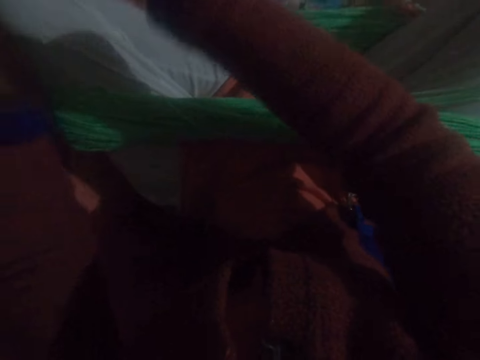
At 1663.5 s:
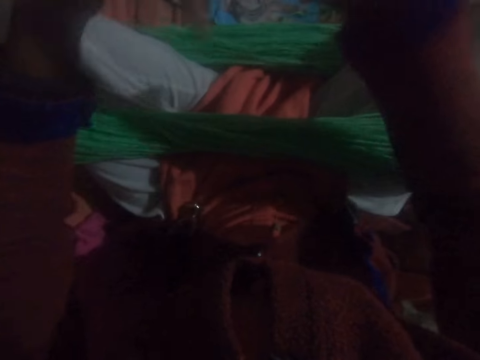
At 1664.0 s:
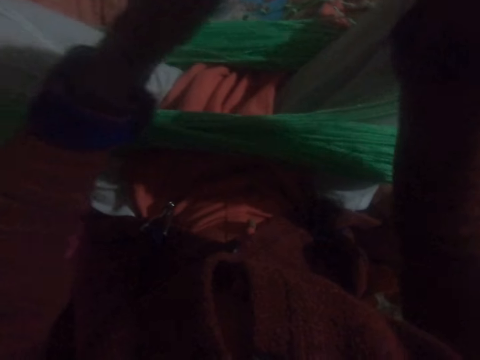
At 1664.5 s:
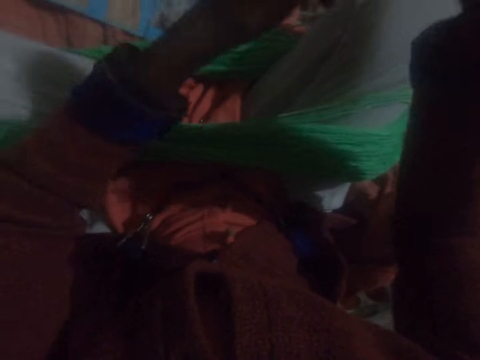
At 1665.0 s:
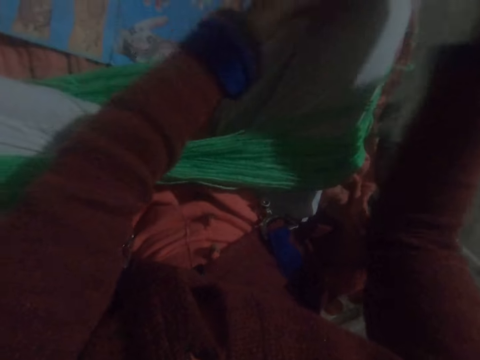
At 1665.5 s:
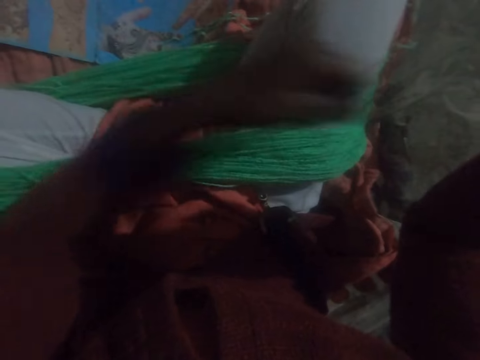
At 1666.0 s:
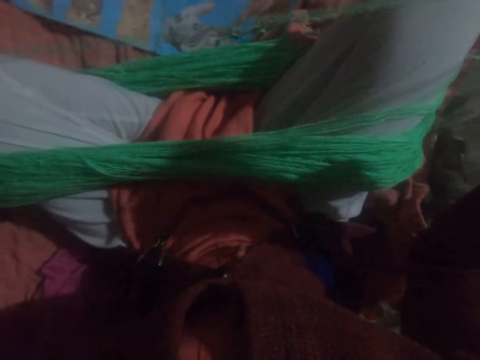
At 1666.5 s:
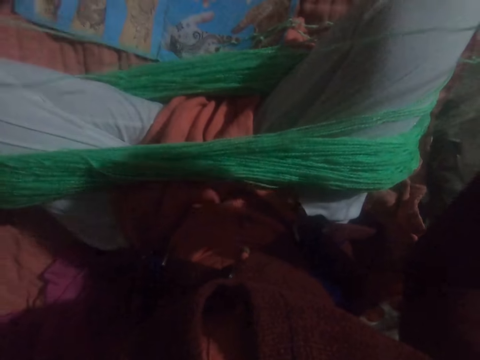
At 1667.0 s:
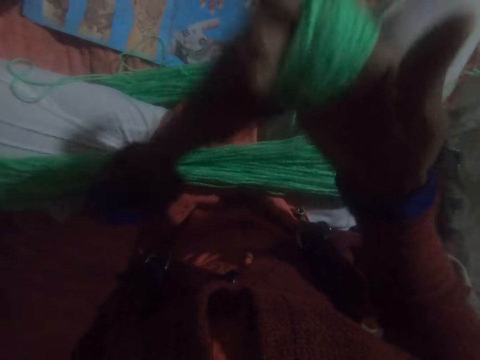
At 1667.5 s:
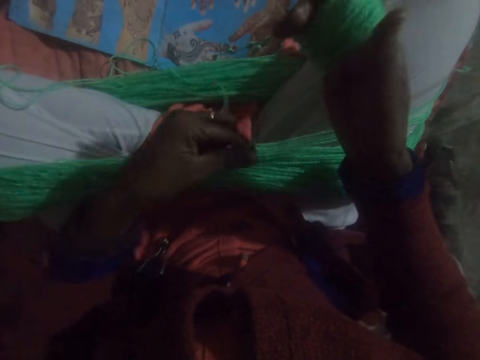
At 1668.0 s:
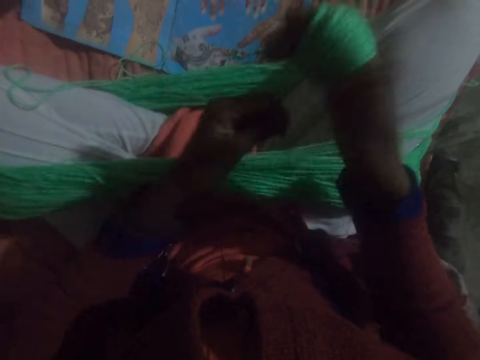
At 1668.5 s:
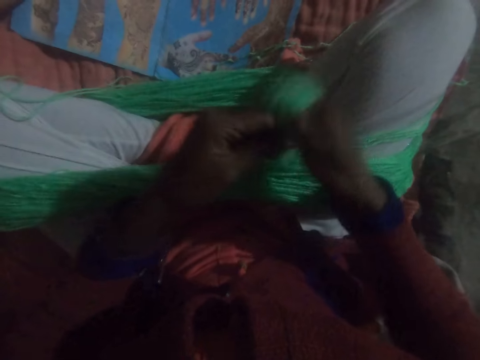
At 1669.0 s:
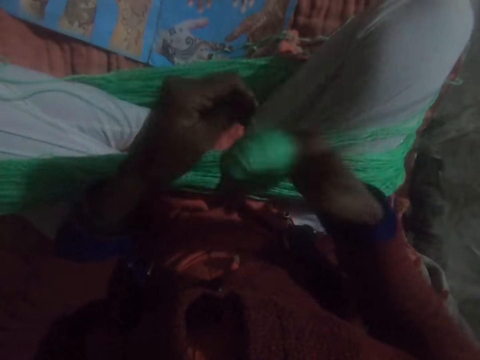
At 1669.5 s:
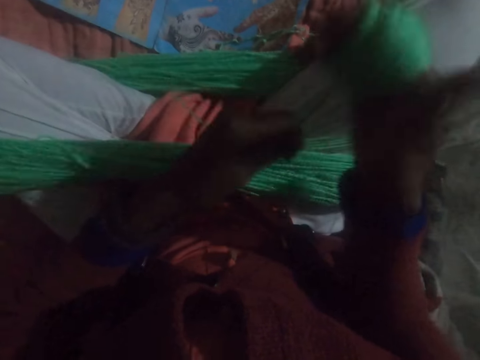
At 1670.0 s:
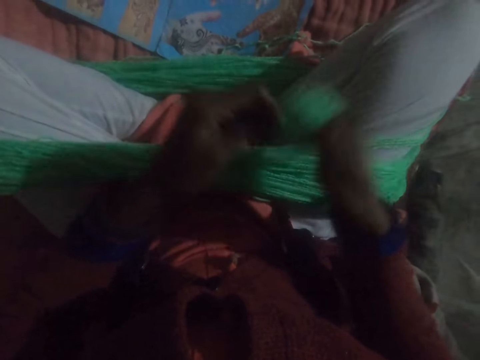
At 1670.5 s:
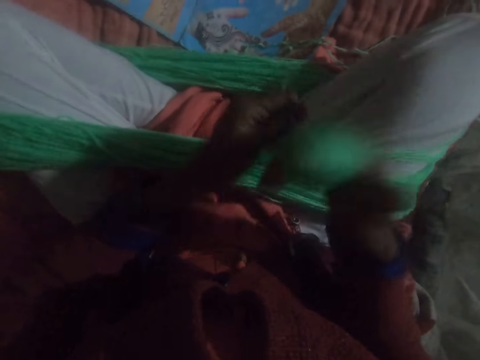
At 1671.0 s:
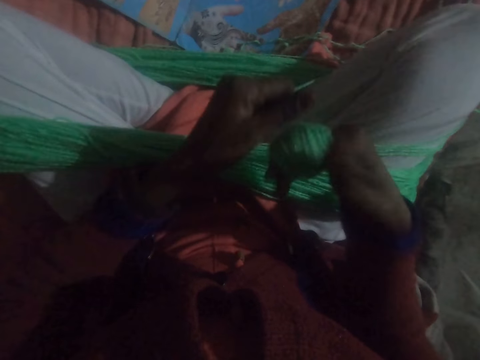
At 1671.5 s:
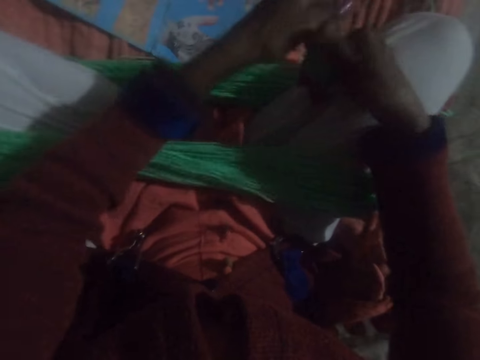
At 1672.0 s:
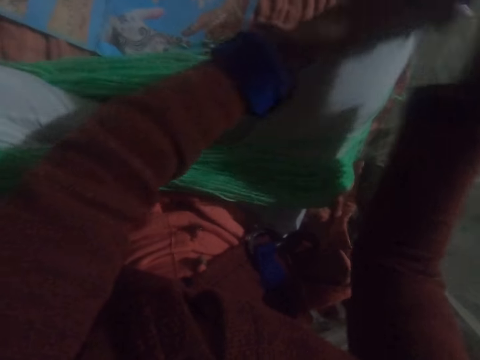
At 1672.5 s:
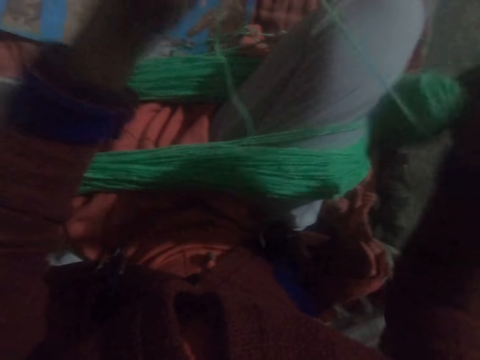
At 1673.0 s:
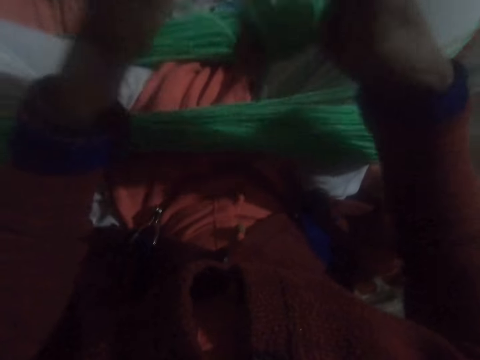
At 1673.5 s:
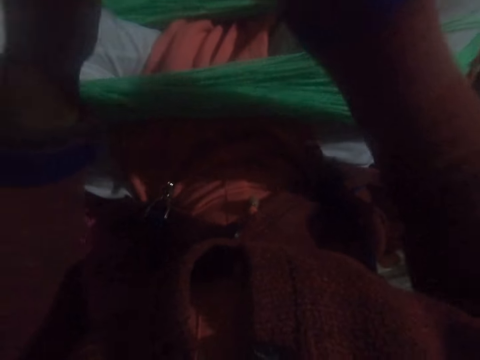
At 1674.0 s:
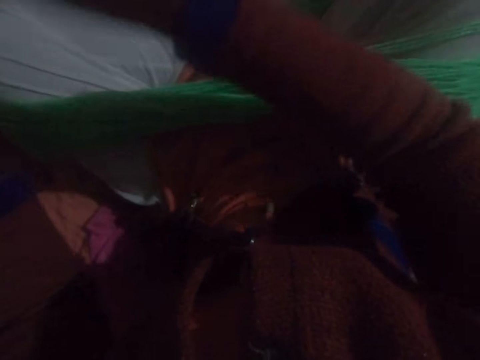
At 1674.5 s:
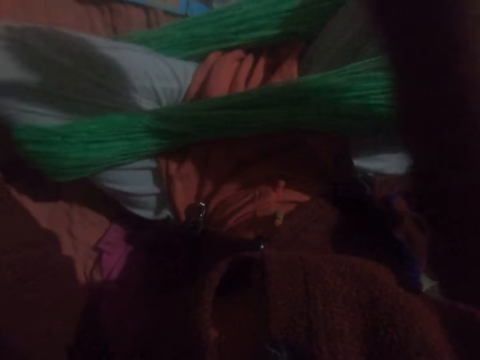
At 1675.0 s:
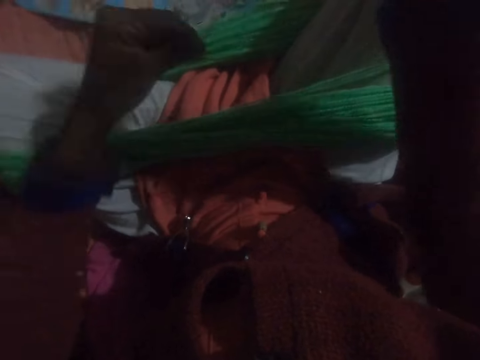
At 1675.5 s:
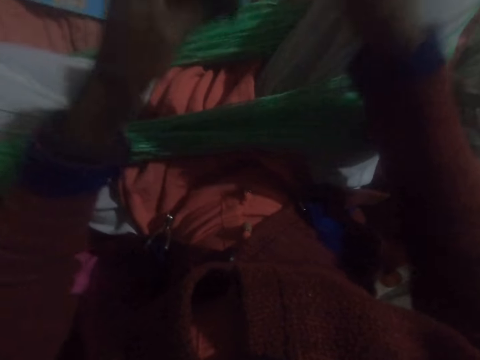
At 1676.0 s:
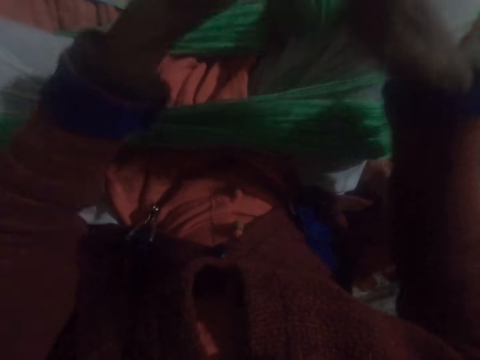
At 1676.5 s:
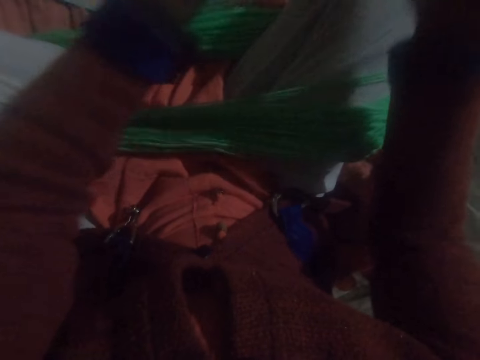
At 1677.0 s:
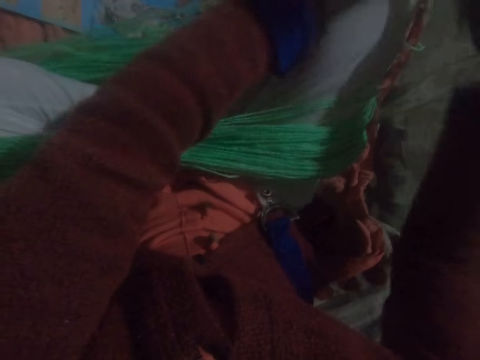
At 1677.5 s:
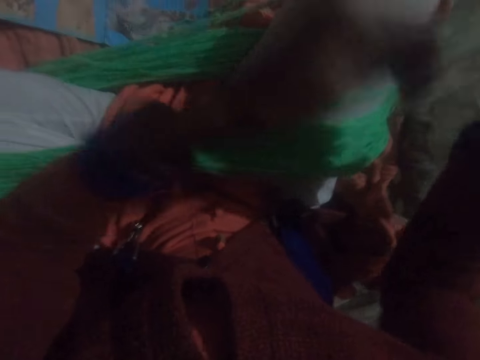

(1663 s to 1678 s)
The camera wearer adjusts the thread. He runs round the thread on his fingers to form a ball of yarn. He adjusts the thread. He runs round the thread on his fingers to form a ball of yarn.

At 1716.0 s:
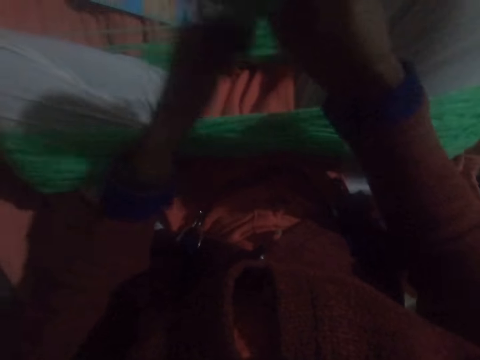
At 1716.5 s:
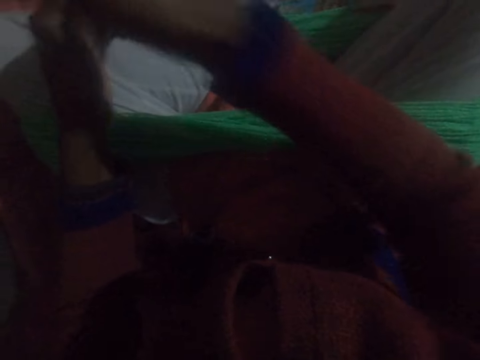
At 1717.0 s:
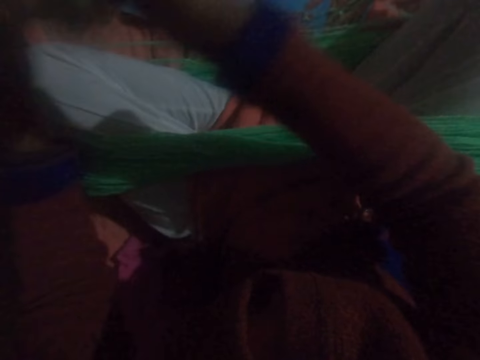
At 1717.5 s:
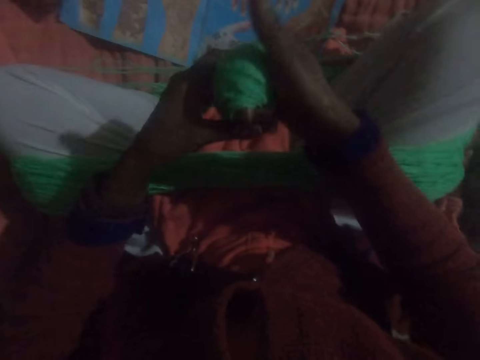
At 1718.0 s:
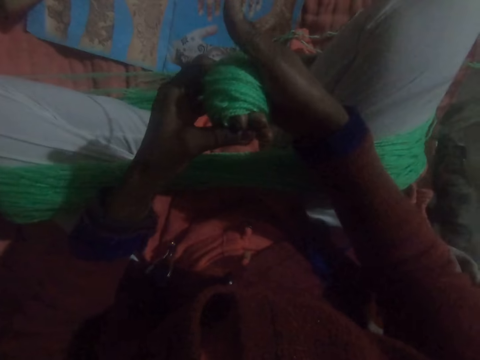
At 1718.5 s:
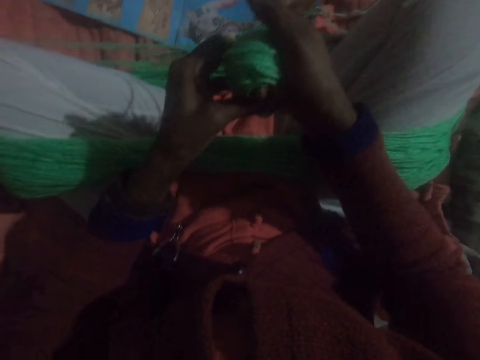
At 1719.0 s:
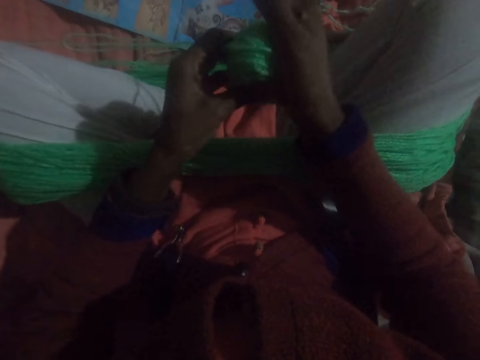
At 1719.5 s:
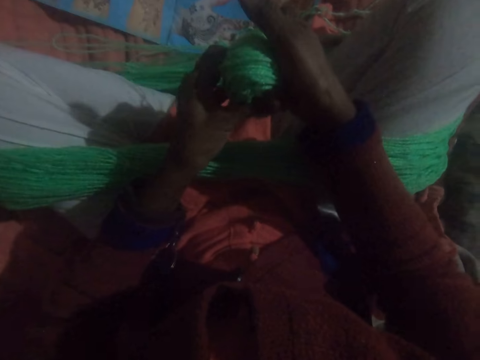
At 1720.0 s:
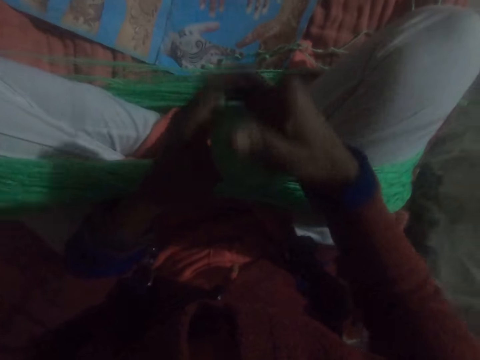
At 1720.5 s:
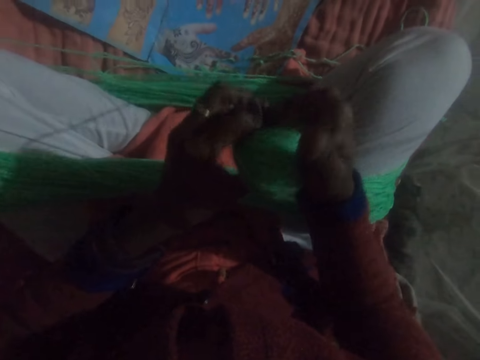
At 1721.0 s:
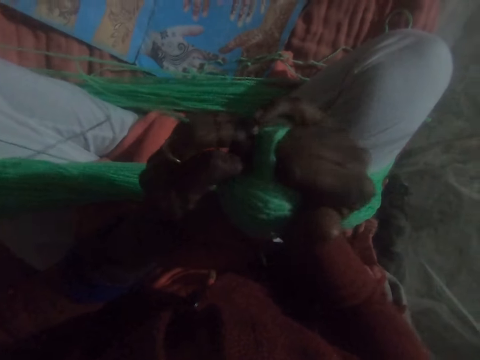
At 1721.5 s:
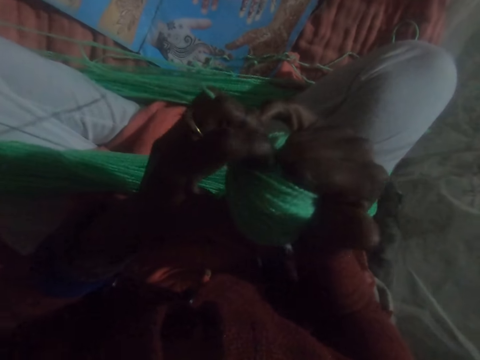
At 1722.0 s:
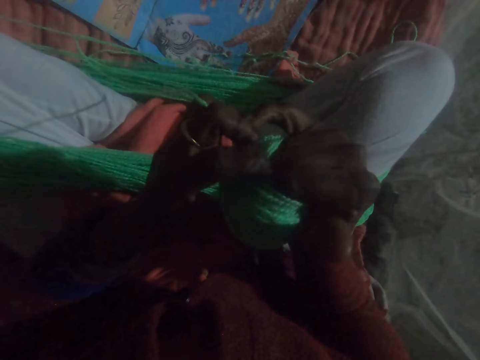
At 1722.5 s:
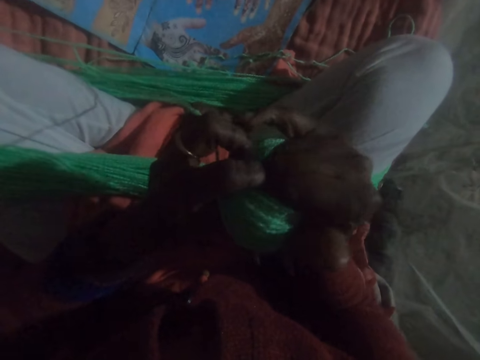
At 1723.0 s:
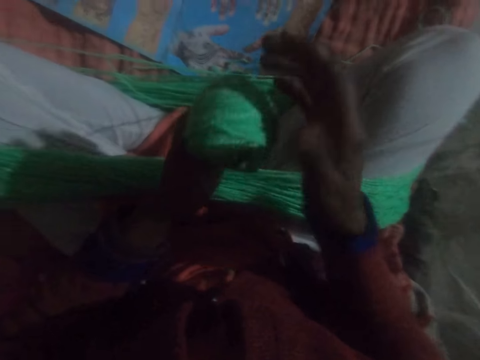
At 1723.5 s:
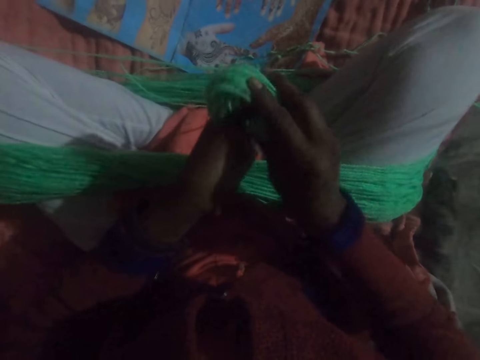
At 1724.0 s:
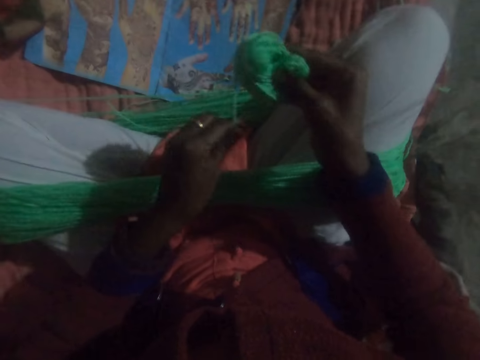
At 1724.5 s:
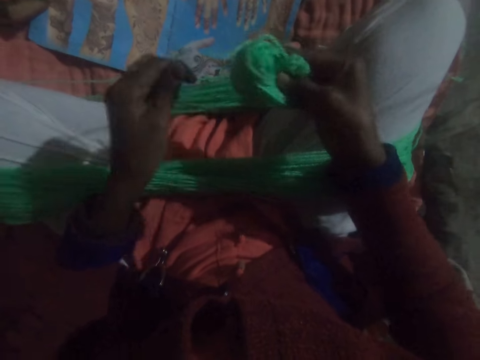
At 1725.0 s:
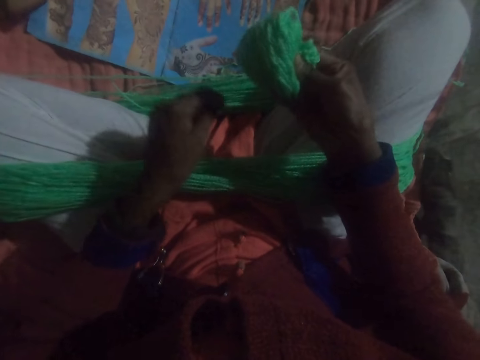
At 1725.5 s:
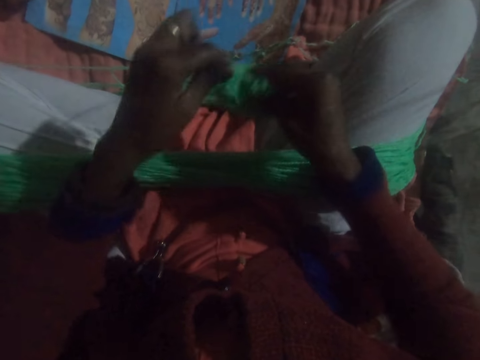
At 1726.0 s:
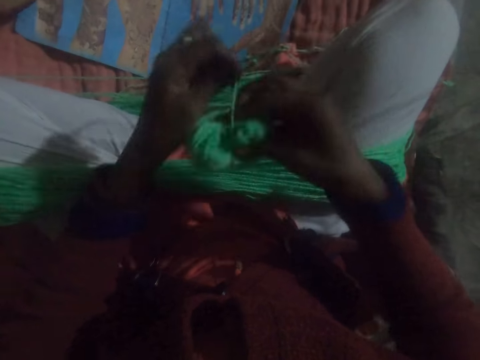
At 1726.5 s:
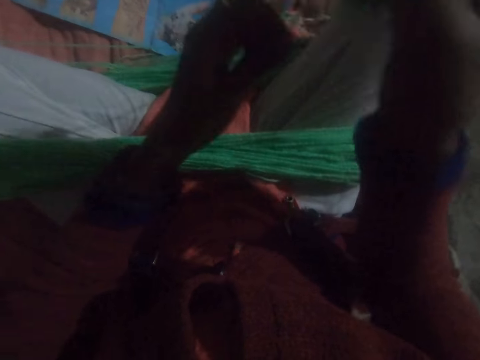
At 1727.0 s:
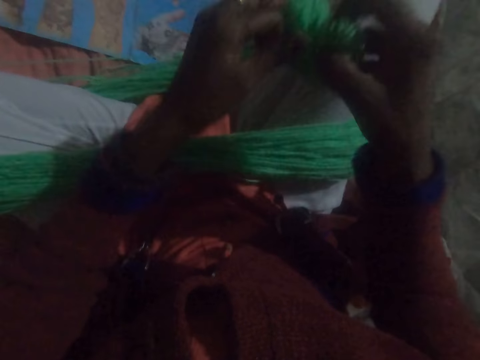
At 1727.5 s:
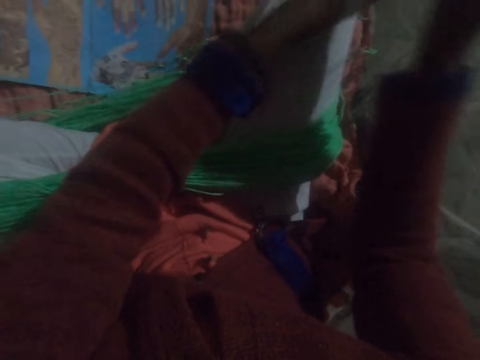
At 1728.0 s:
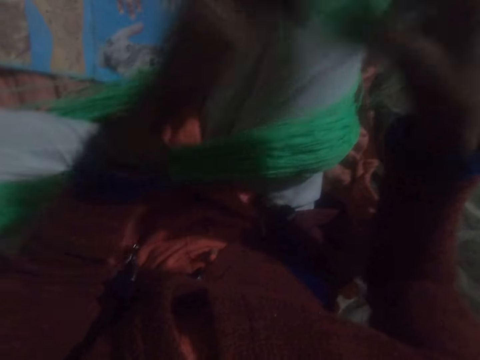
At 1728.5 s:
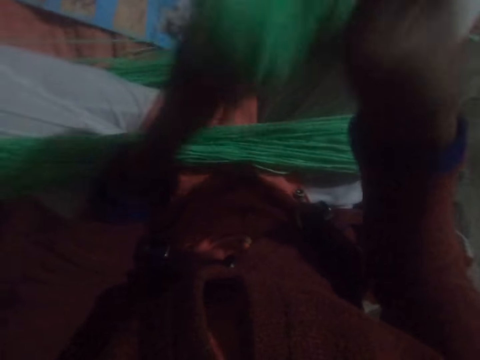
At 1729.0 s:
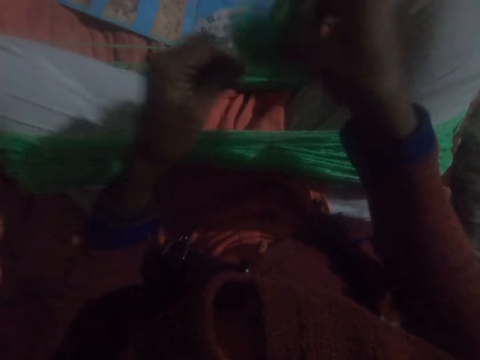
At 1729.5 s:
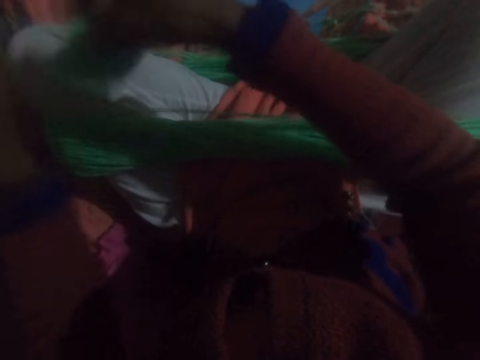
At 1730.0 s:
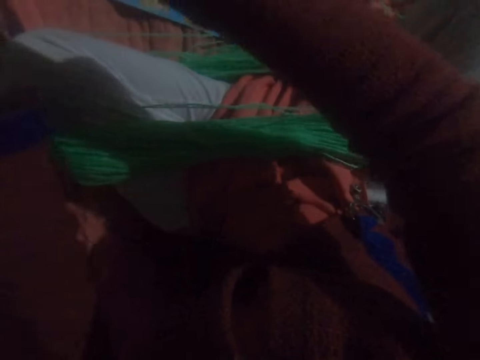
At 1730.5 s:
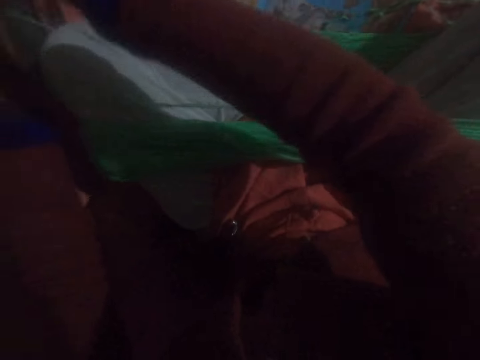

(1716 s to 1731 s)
The camera wearer removes the yarn round his hand. He winds the yarn from his legs into the ball.
